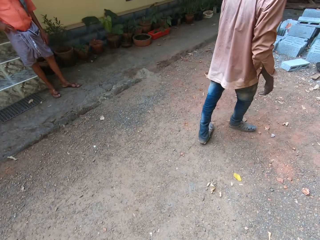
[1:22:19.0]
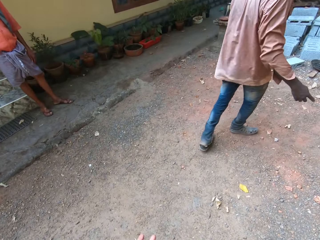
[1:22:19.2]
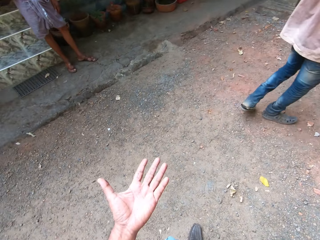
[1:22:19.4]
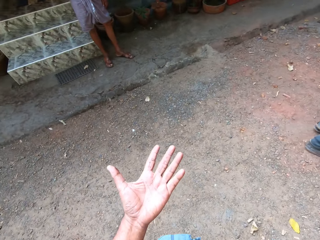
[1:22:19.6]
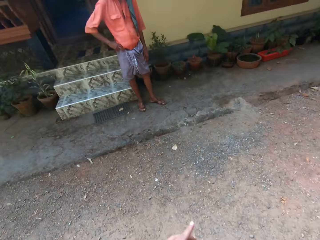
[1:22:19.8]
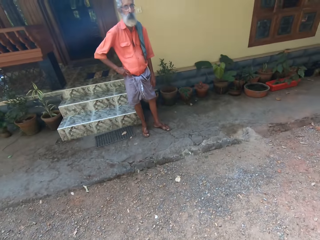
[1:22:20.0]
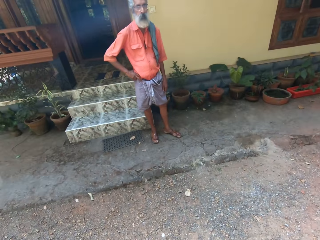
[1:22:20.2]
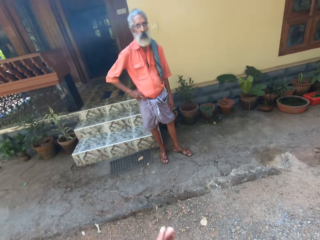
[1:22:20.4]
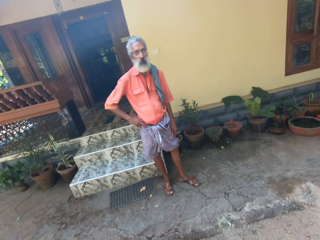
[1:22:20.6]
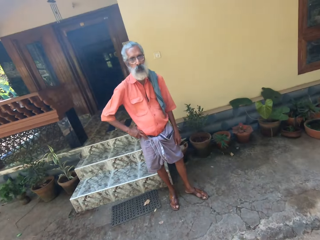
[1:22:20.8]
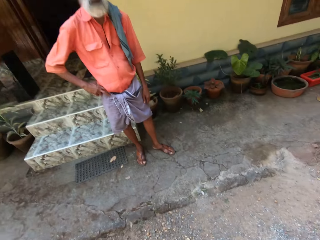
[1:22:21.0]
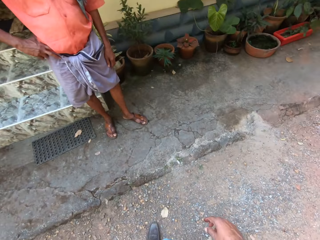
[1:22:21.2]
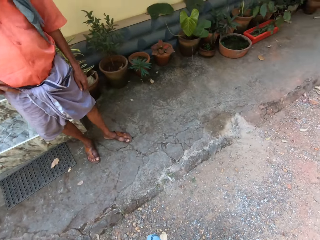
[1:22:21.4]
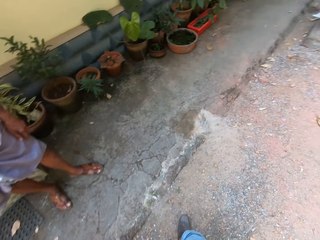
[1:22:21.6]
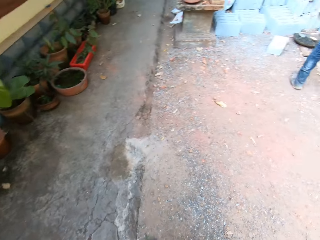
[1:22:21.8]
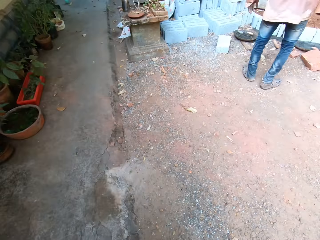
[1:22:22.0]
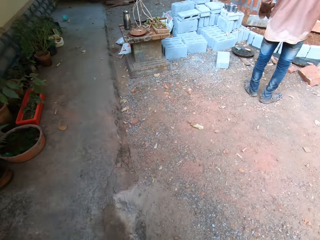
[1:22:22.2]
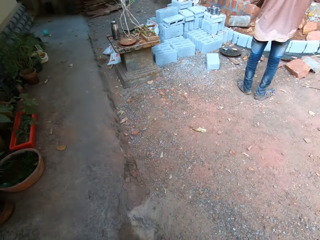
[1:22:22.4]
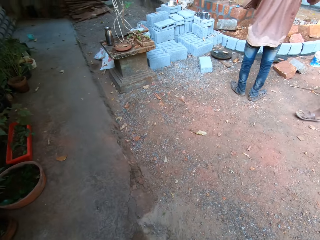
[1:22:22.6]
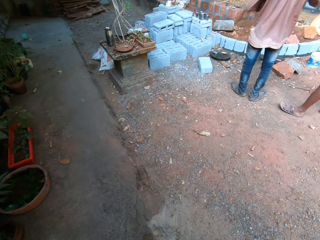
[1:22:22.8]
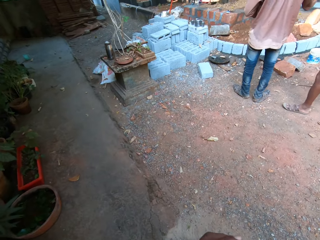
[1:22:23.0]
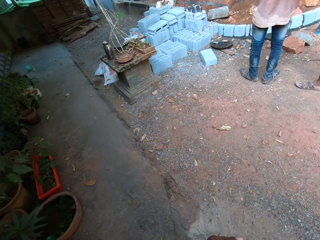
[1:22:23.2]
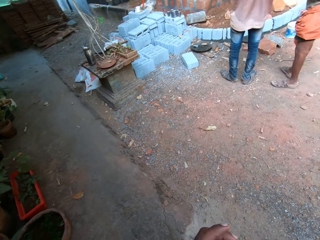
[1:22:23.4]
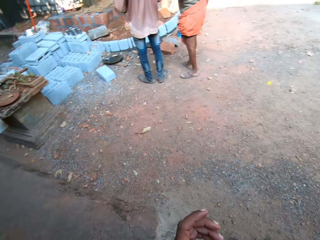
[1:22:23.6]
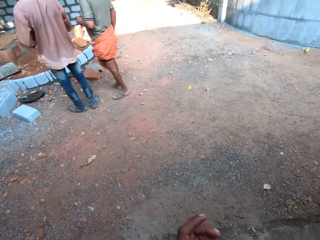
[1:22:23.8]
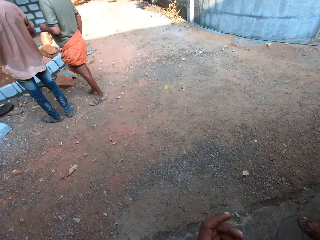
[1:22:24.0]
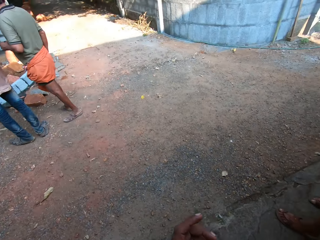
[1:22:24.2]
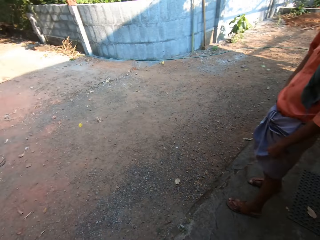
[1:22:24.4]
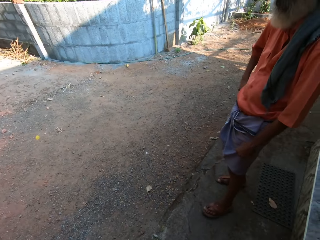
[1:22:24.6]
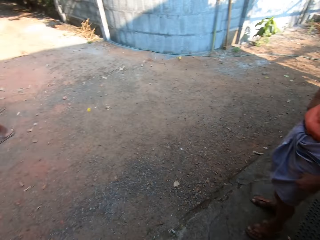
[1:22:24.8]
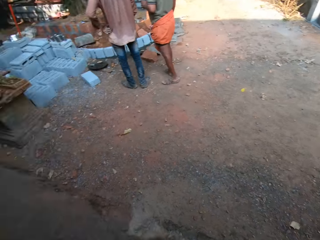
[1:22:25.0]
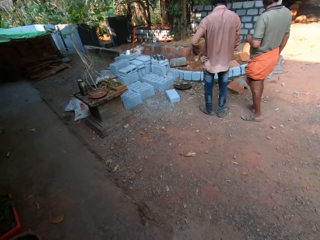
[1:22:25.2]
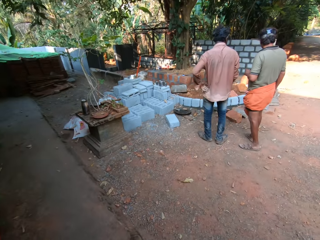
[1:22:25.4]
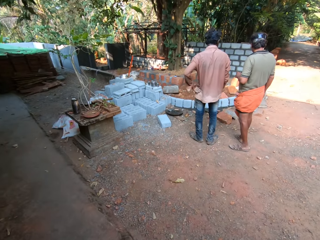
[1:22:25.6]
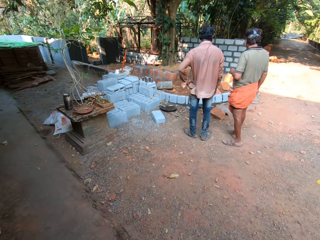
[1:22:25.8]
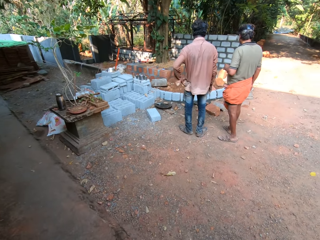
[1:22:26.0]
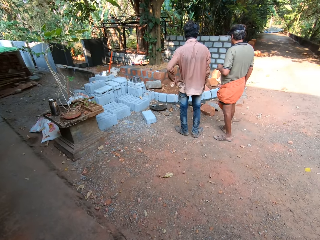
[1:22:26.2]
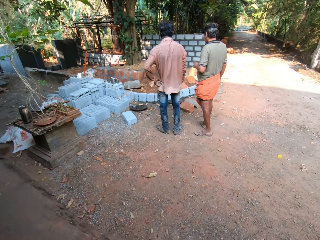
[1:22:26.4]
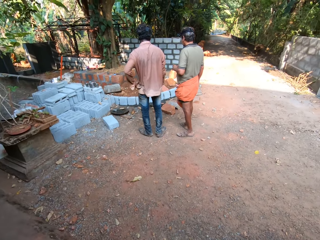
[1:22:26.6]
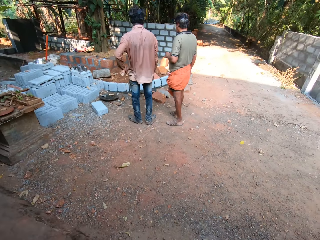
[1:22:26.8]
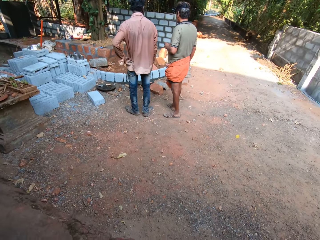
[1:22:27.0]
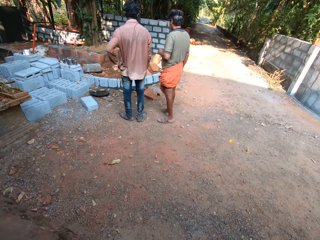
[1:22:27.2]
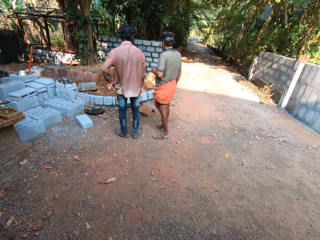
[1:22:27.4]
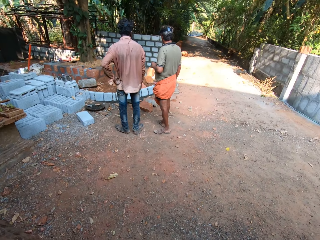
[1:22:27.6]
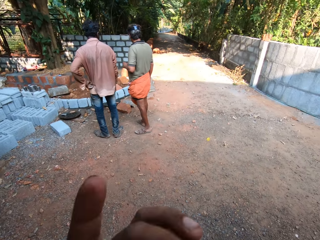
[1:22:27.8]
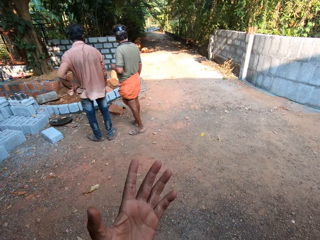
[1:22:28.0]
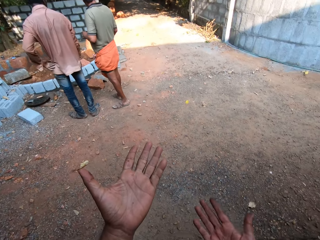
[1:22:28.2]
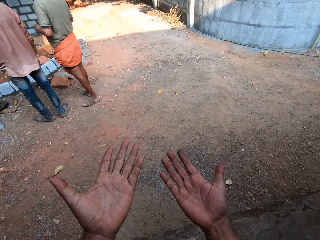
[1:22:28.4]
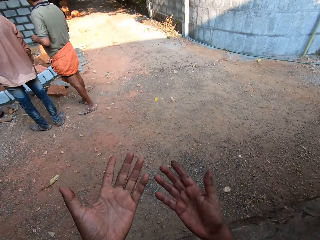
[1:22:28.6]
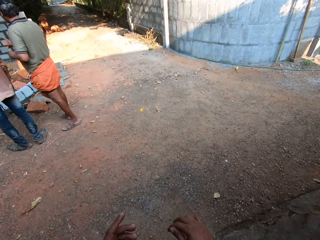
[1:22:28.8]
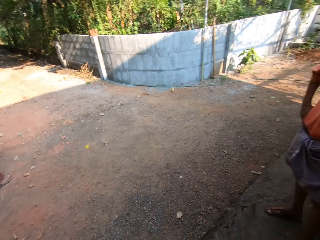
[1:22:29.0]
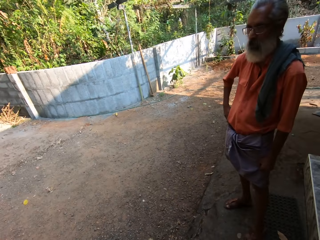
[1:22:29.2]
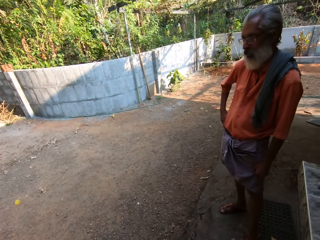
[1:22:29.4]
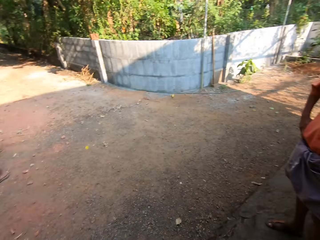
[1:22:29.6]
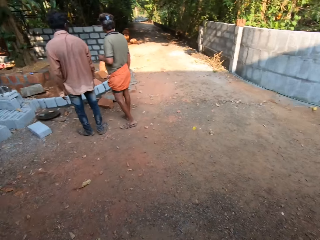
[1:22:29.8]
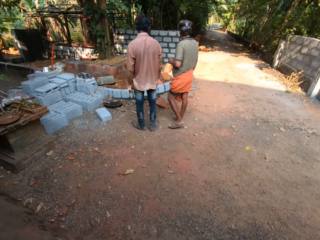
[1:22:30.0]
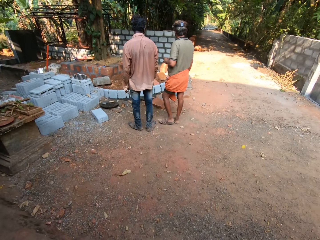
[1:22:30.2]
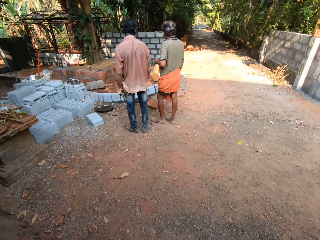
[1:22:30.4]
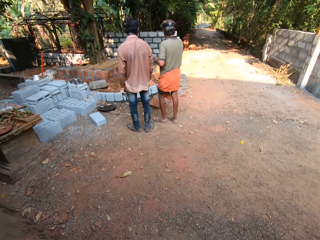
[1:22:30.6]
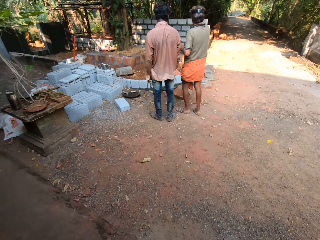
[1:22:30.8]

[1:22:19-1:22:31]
The camera wearer walks across the yard. A person stands outside the house. The camera wearer interacts with the person. They look around.

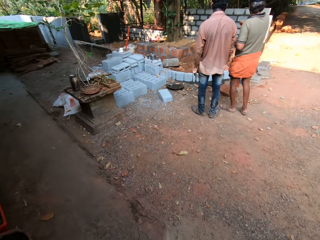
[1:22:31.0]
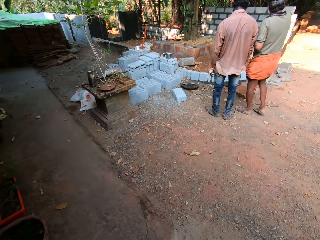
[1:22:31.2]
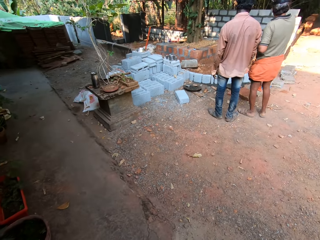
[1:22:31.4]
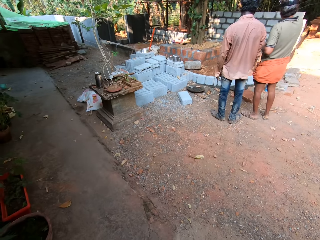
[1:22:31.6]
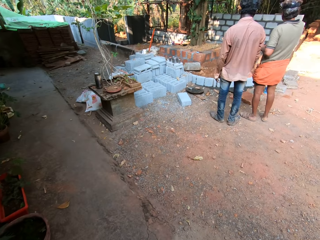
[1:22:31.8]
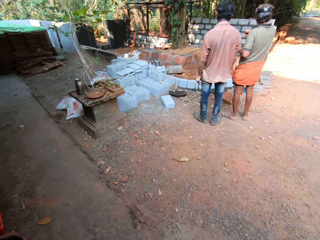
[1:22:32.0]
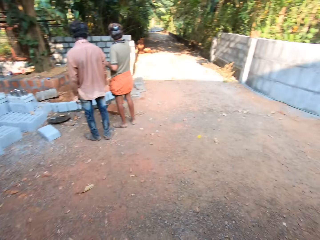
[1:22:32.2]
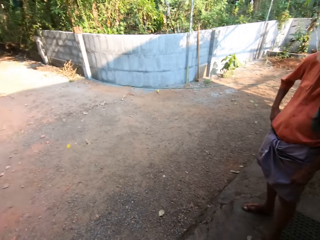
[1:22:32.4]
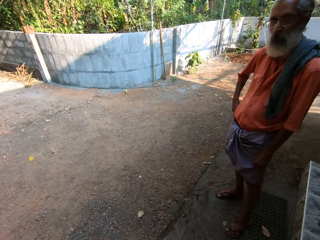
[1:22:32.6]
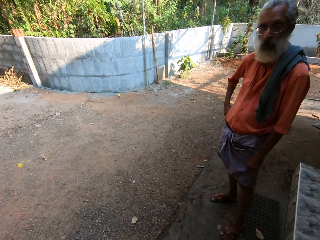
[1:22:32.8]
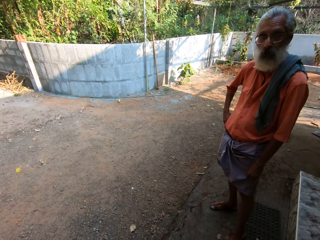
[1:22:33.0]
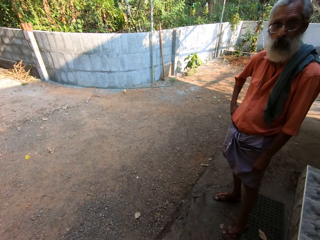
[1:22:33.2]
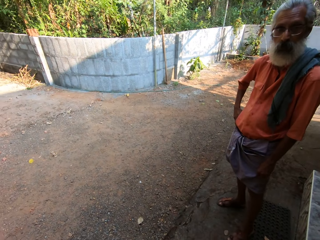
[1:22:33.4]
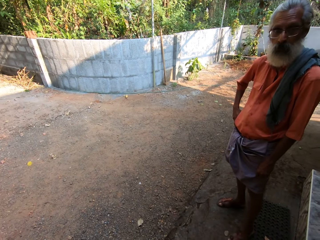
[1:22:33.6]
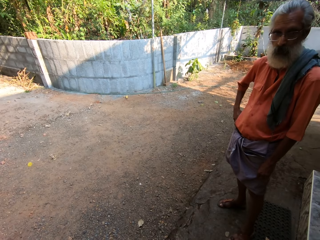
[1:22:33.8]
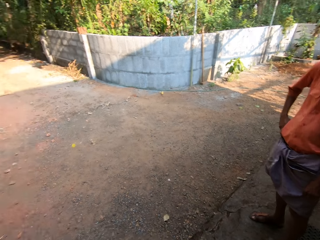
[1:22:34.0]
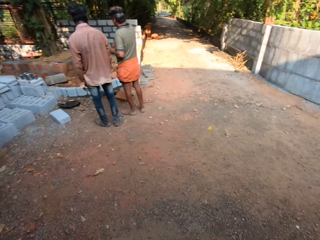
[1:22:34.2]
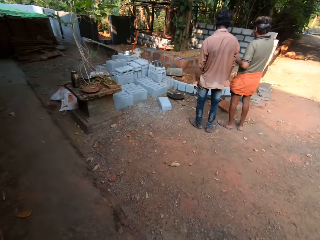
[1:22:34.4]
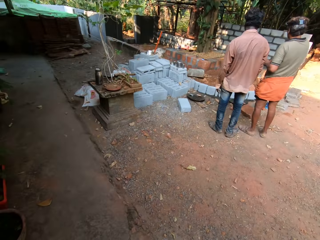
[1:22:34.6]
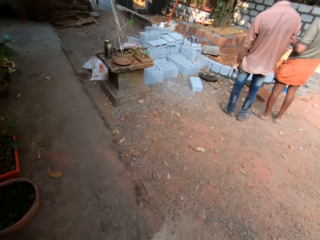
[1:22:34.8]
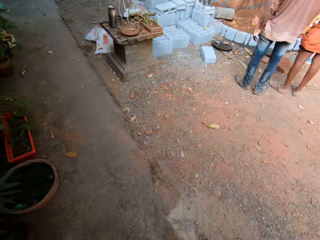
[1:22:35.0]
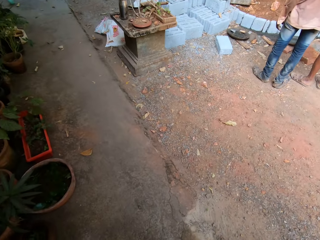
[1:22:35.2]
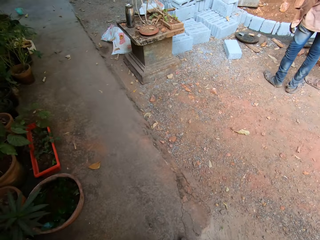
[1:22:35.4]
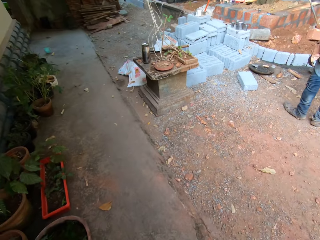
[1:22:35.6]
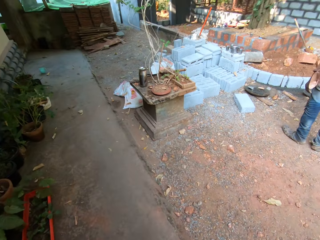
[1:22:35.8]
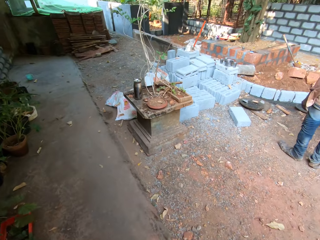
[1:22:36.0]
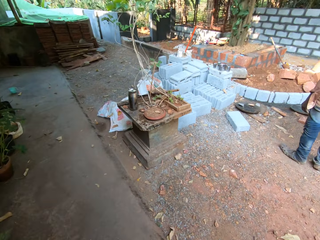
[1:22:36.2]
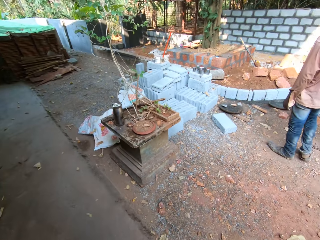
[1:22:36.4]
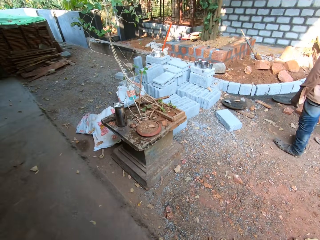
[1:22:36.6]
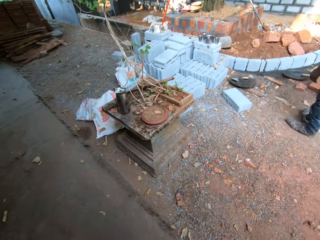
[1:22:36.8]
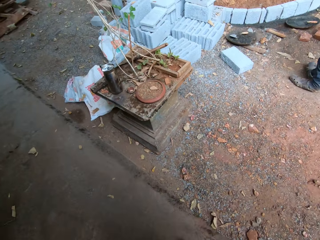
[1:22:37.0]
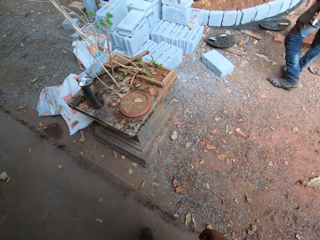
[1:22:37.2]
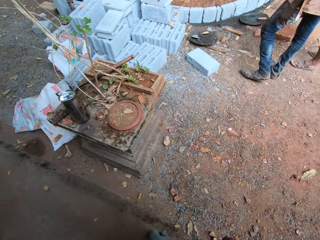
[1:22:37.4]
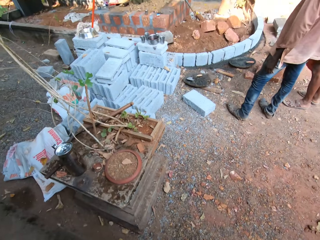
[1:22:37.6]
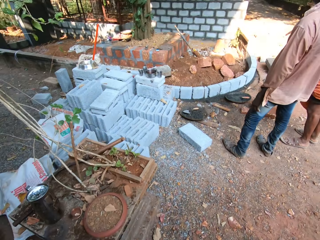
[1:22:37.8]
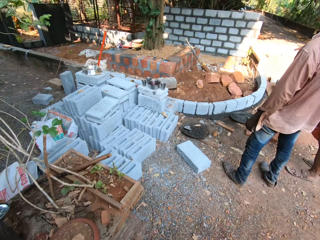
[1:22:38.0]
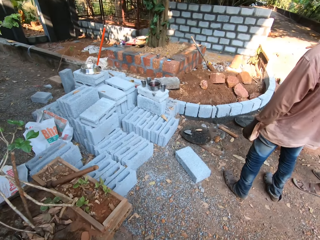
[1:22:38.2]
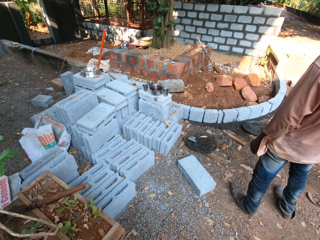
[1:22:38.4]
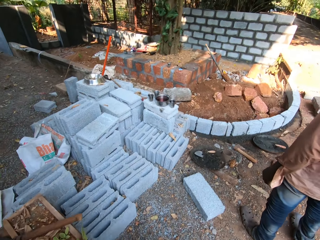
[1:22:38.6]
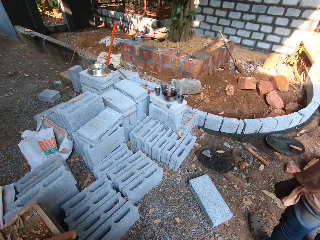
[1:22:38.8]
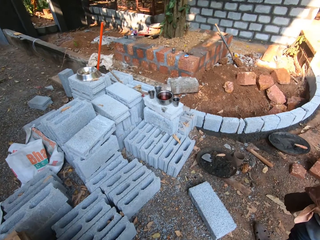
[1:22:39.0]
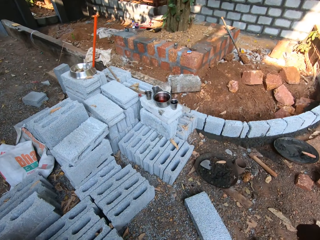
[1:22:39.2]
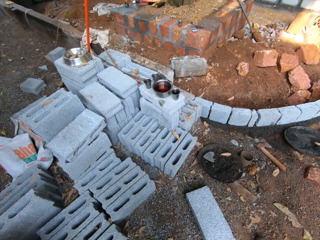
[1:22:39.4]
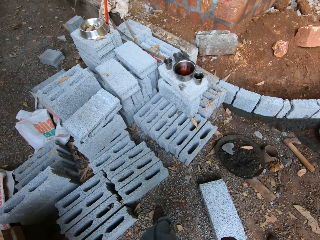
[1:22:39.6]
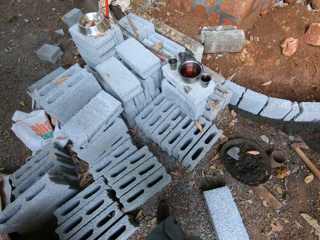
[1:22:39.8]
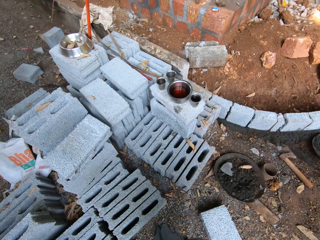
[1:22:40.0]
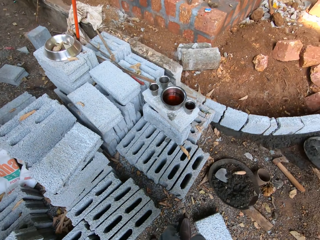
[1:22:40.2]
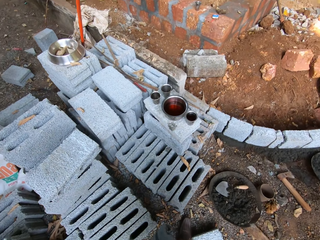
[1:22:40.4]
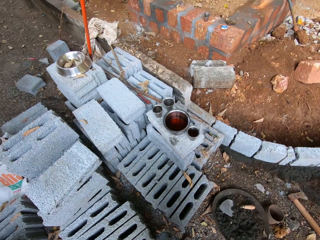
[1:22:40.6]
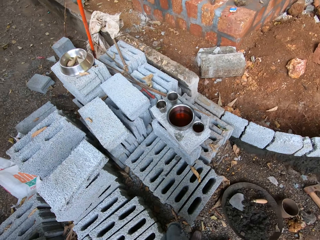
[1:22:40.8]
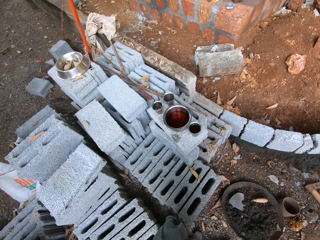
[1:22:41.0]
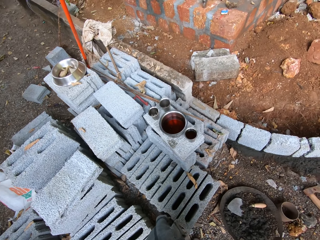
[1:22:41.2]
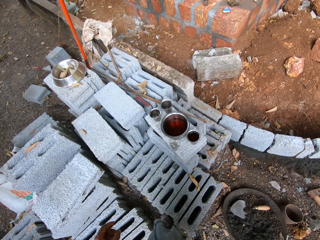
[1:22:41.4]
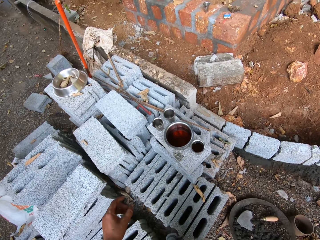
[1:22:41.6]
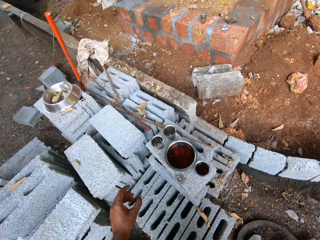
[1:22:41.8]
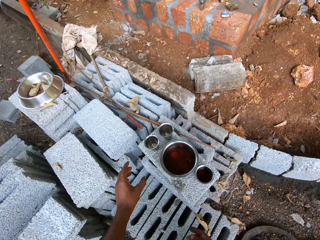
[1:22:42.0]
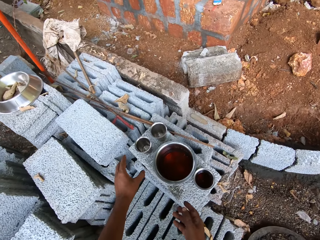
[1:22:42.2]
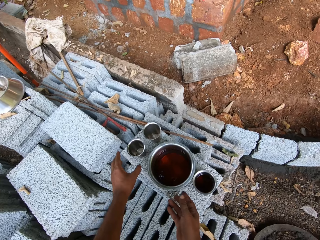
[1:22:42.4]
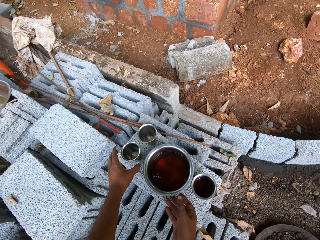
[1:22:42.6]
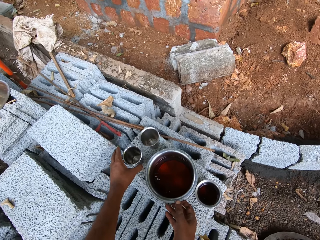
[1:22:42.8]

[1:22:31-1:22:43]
The camera wearer walks across the yard.
